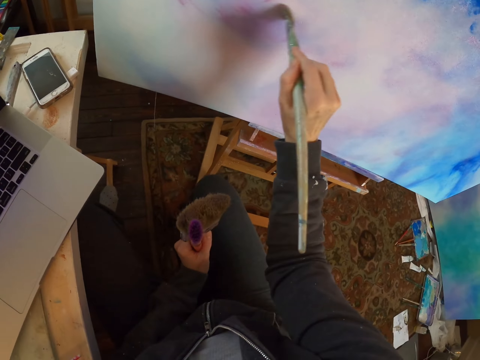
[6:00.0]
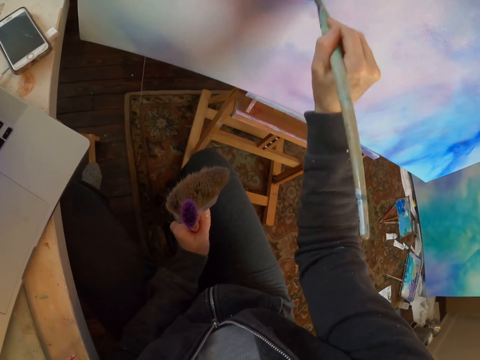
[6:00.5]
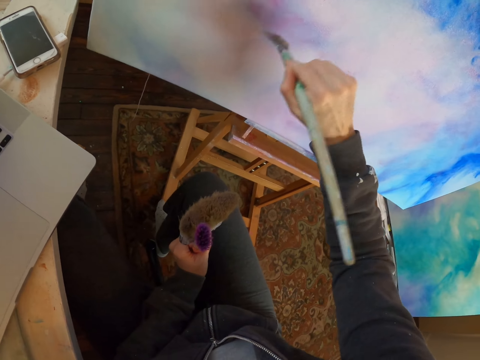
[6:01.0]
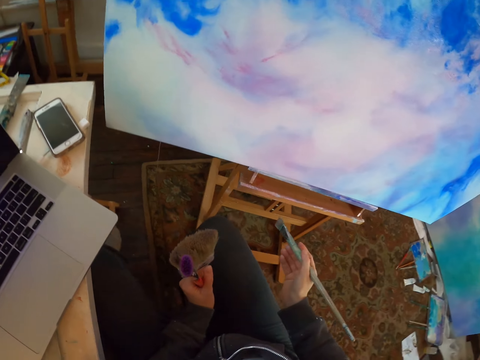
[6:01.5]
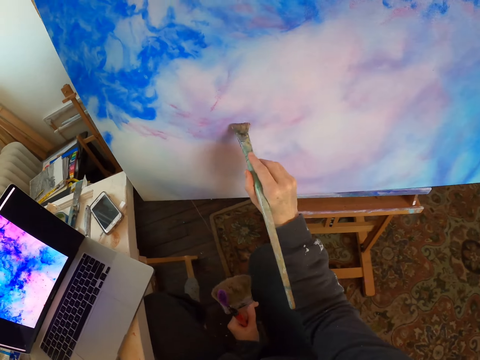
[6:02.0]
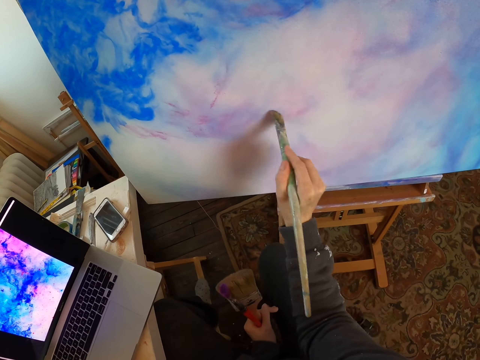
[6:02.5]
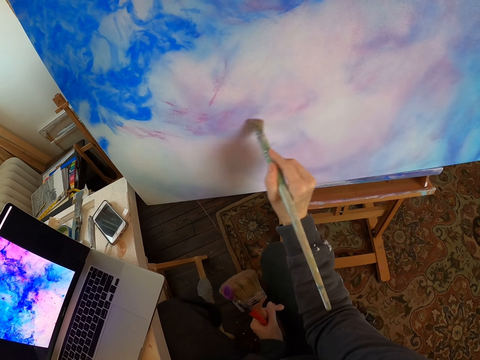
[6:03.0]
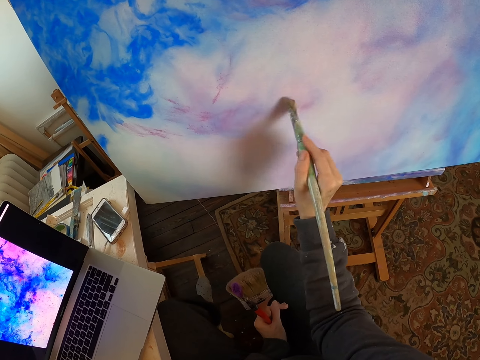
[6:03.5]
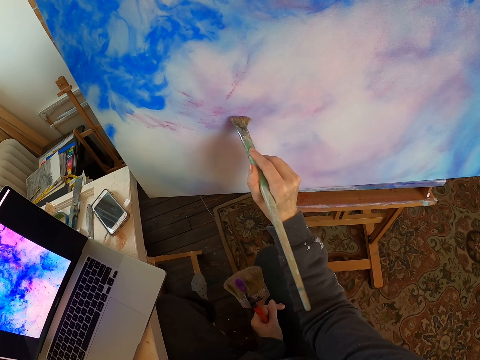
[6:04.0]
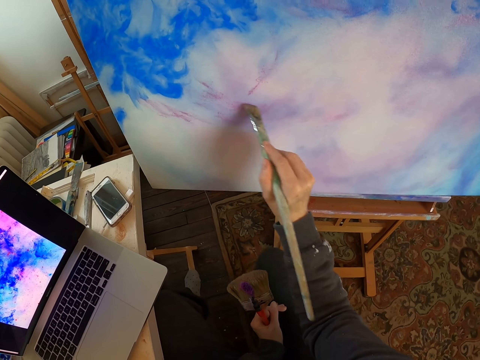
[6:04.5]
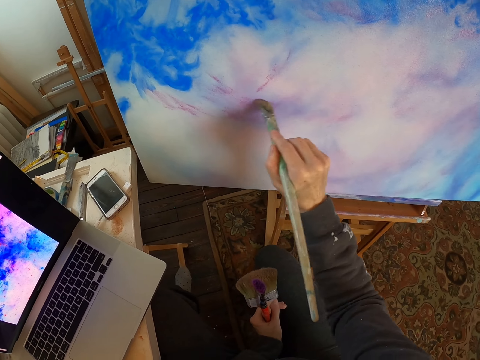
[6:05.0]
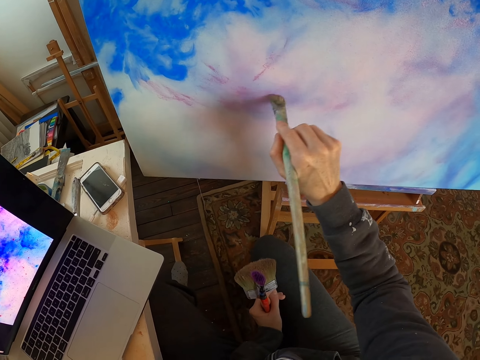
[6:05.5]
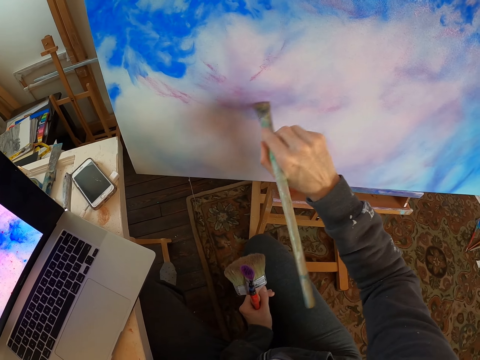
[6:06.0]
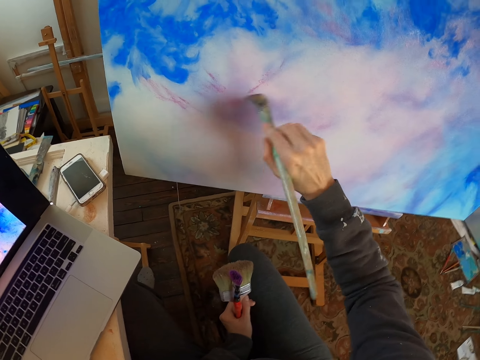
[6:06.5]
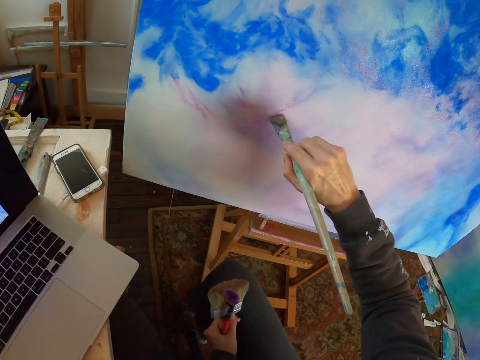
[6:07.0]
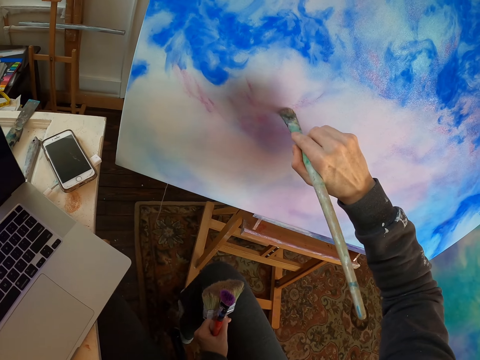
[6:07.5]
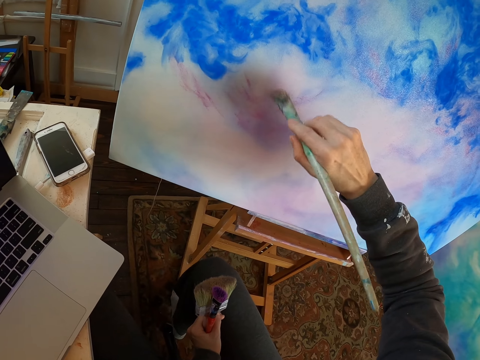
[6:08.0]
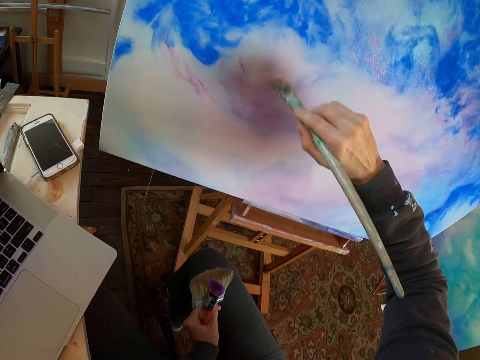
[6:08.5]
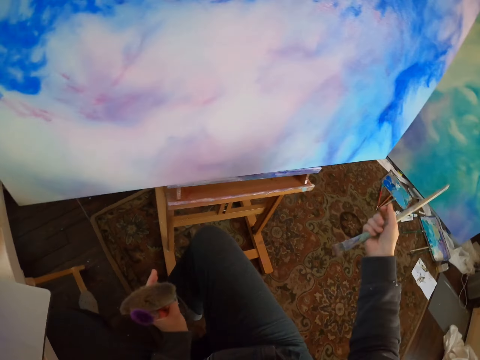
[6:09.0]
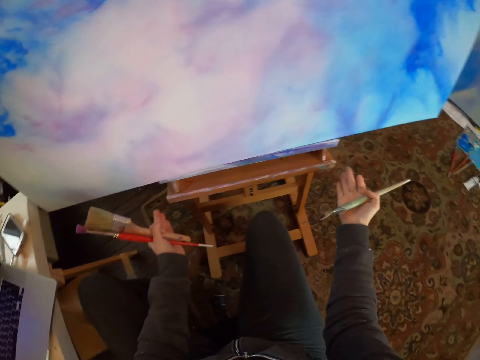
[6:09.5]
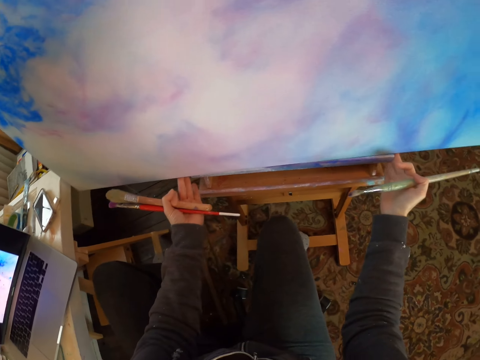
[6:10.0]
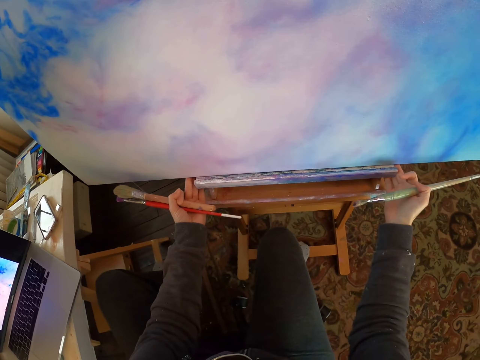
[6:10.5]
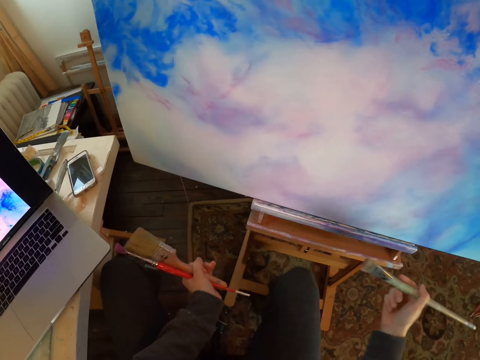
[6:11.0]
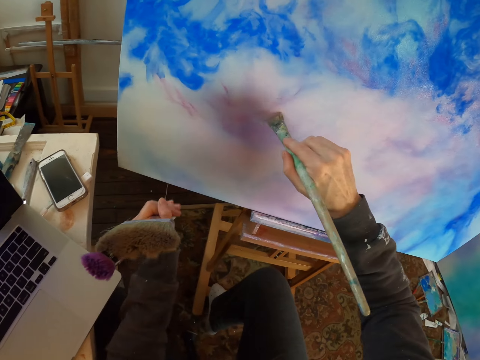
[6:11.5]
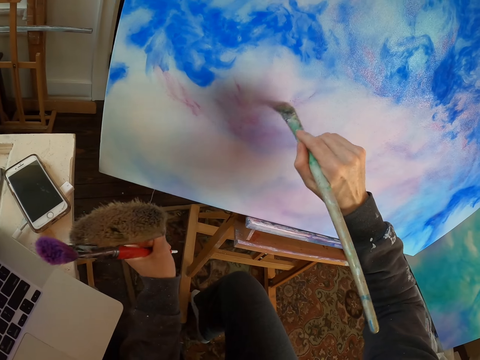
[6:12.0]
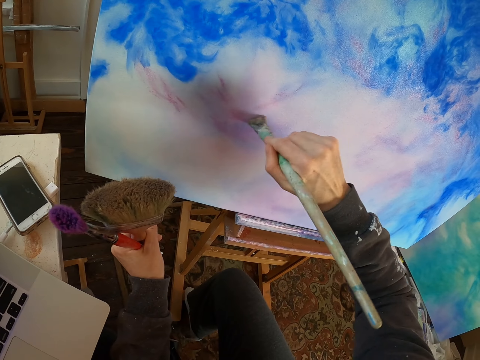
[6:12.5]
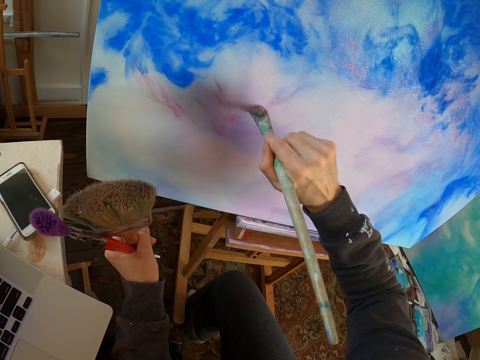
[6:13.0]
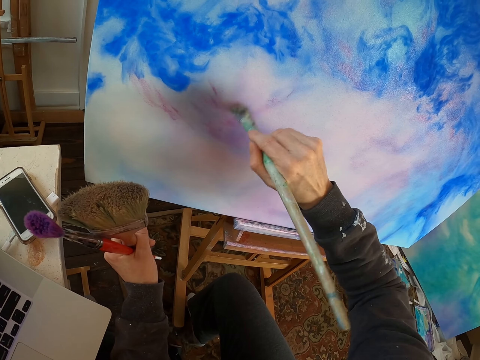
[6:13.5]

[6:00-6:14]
The camera wearer turns to the side and paints the board with a paint brush. They turn to the side and paint the board with the paint brush. They turn to the side and paint the board with the paint brush. They turn to the side. They adjust the painting on the easel. They turn to the side and paint the board with the paint brush.

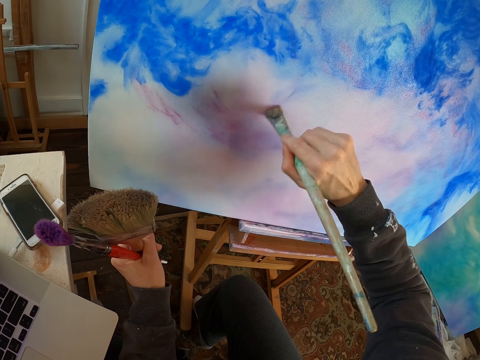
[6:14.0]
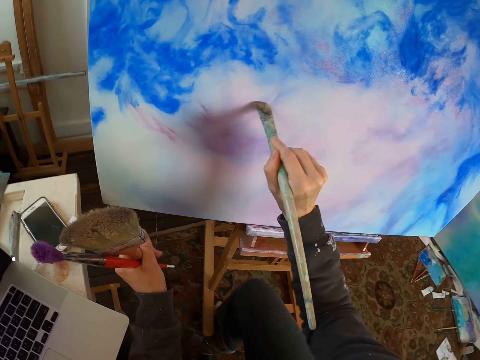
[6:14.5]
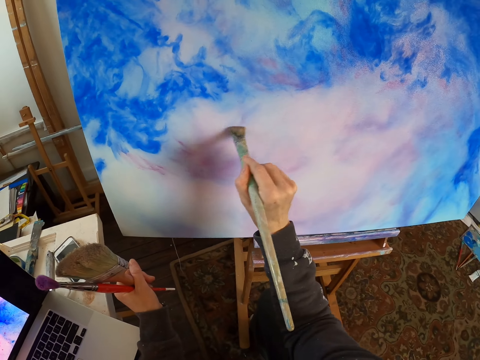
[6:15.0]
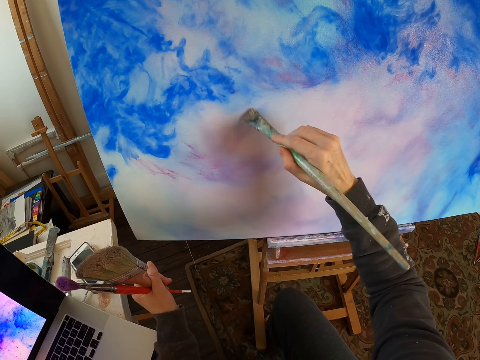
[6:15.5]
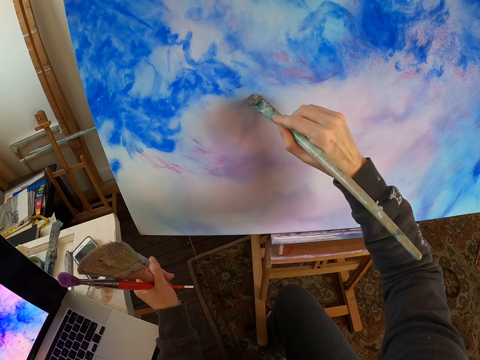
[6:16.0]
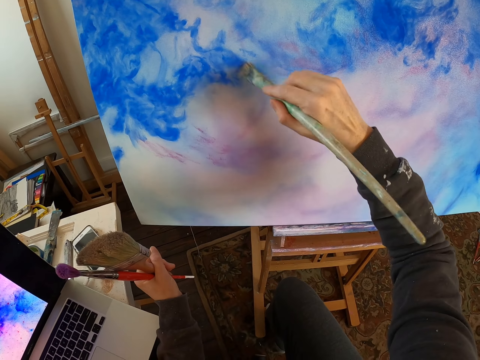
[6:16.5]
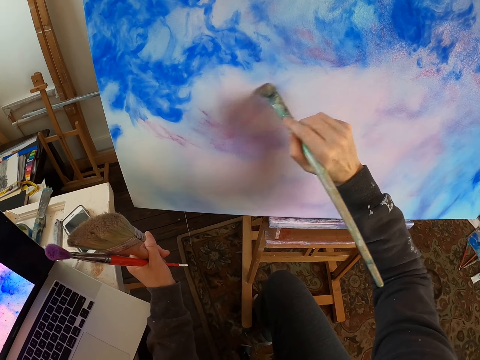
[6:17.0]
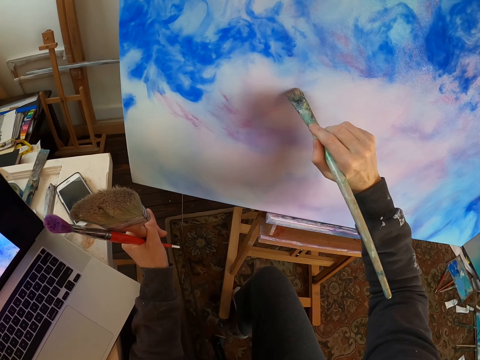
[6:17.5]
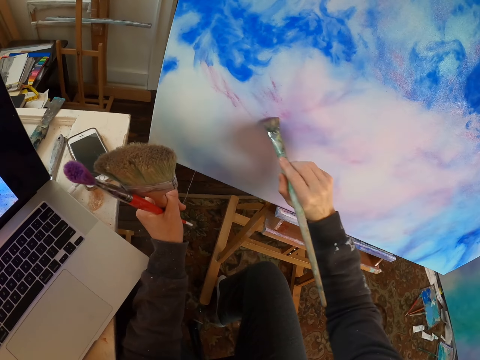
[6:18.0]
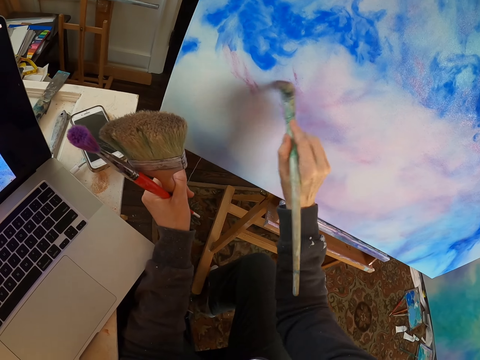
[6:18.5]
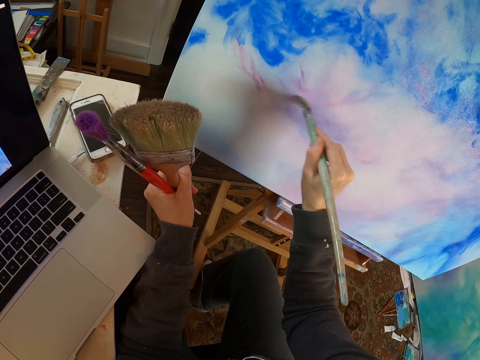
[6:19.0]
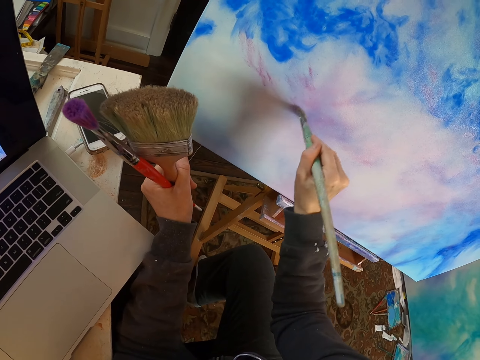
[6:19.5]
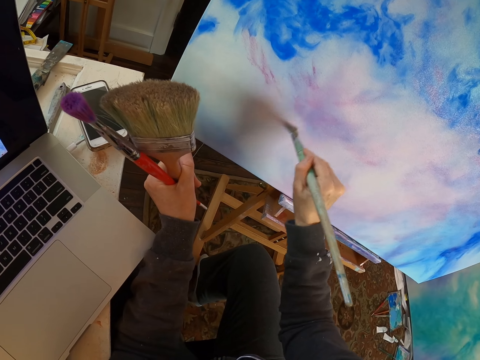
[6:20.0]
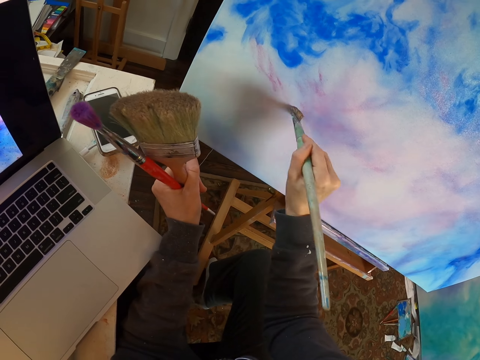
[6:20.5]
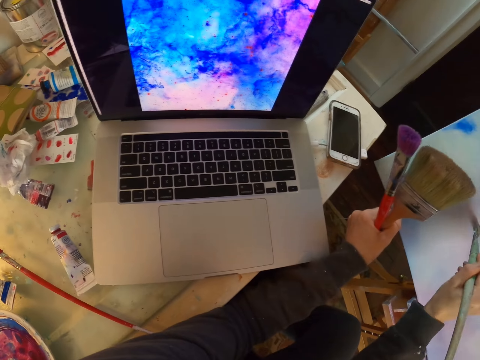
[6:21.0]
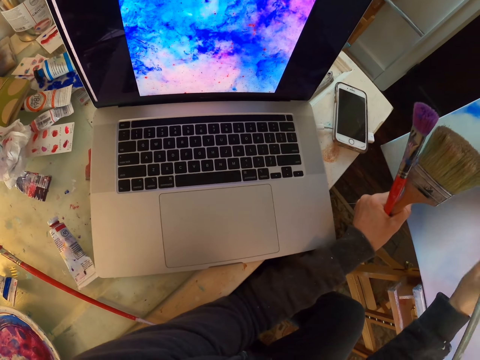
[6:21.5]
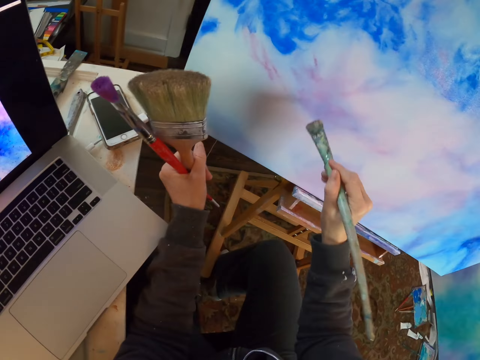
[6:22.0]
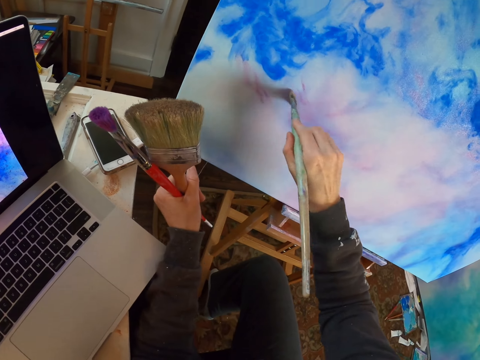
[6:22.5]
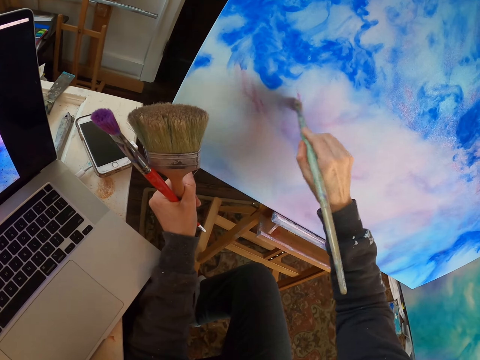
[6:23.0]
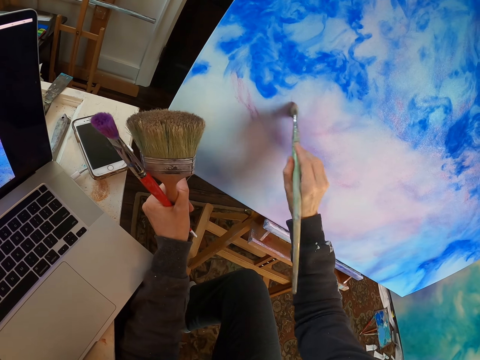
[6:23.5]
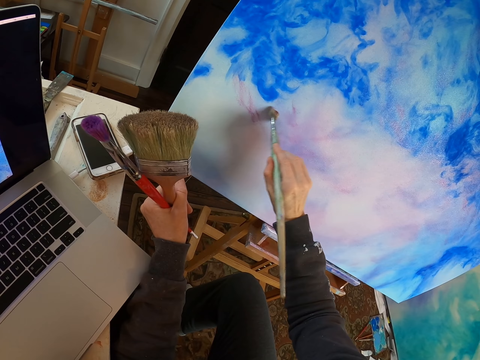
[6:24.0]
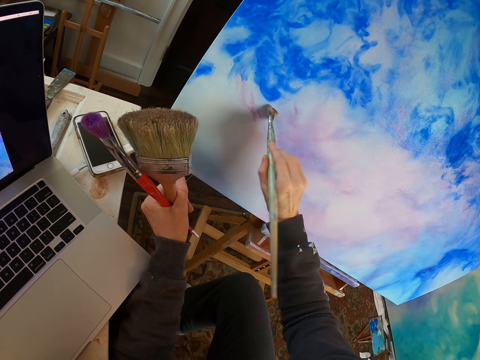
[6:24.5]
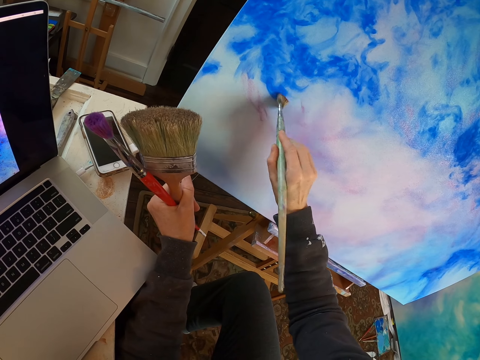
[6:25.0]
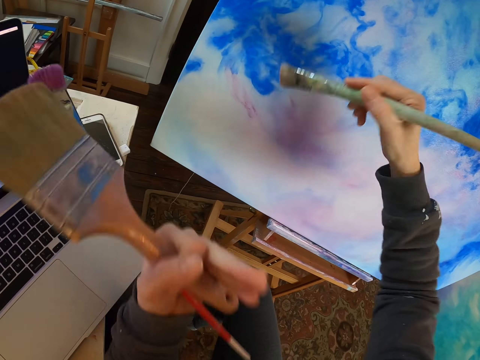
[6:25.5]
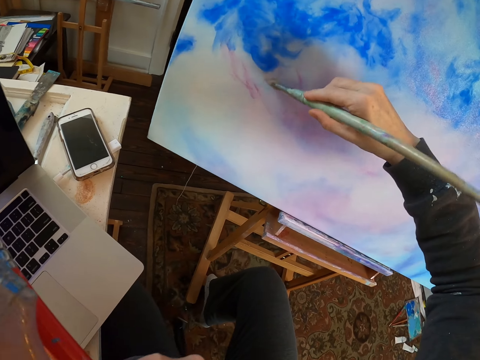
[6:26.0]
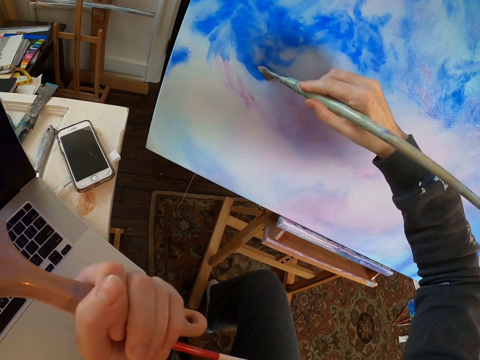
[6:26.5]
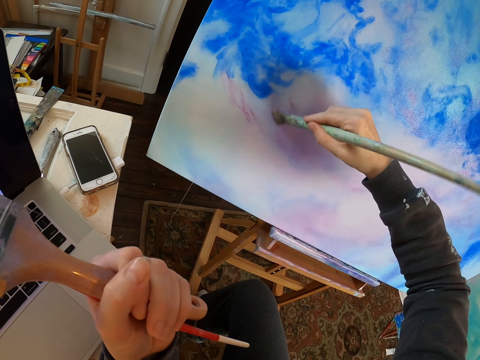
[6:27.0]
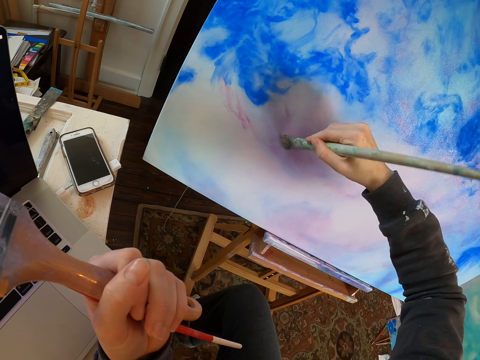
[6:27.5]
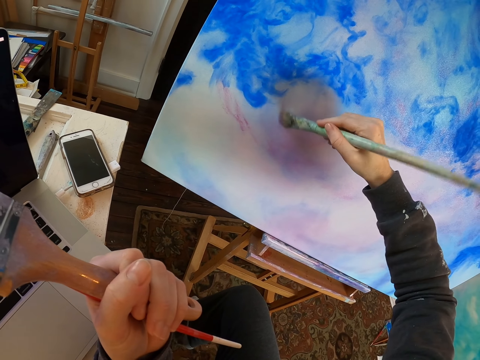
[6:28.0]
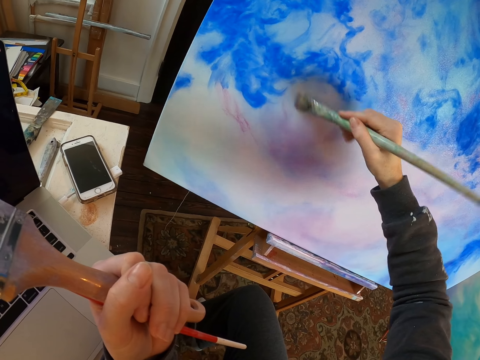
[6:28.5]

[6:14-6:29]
The camera wearer turns to the side and paints the board with a paint brush. They turn to the side and paint the board with the paint brush. They look at the laptop. They turn to the side and paint the board with the paint brush. They lift the left hand and lower the left hand. They turn to the side.
